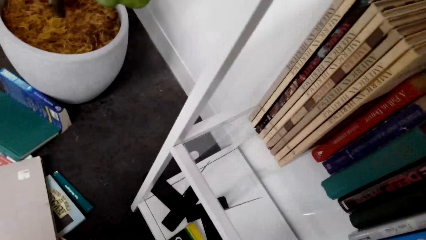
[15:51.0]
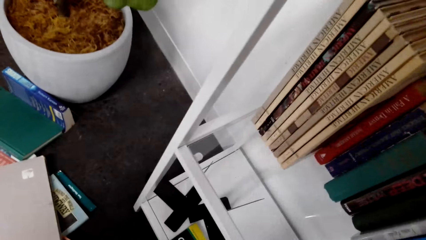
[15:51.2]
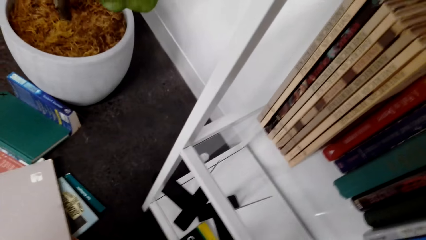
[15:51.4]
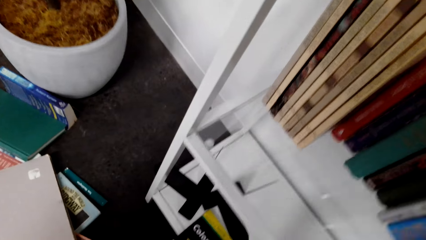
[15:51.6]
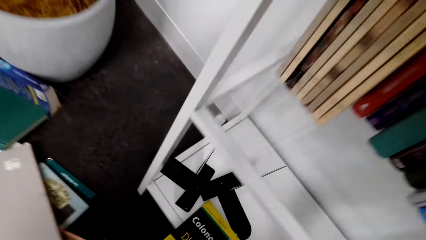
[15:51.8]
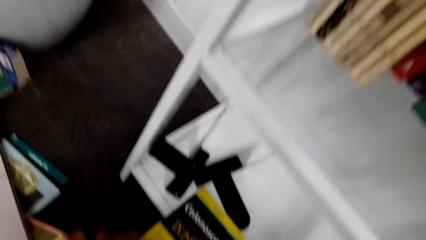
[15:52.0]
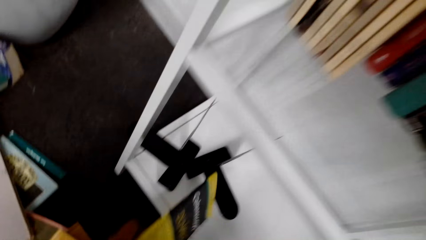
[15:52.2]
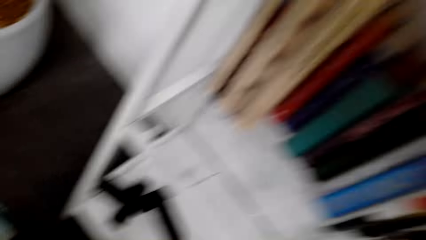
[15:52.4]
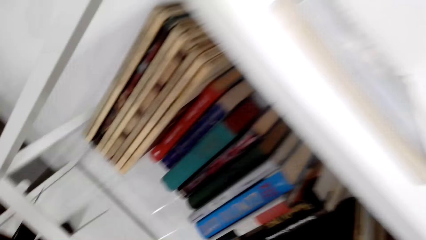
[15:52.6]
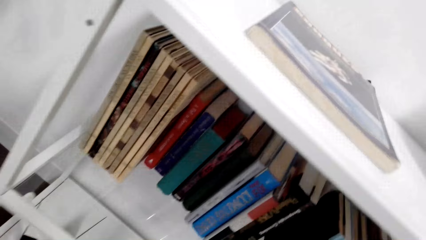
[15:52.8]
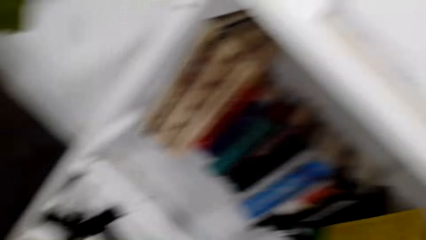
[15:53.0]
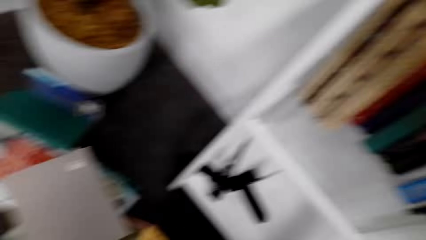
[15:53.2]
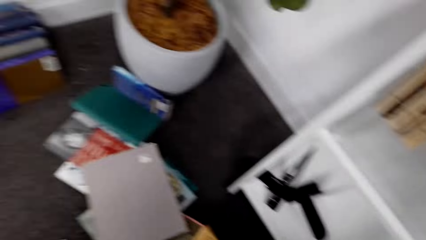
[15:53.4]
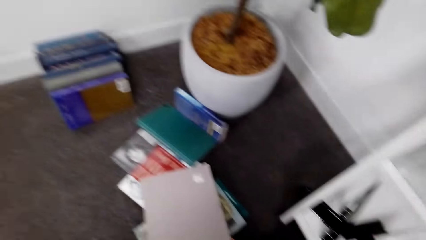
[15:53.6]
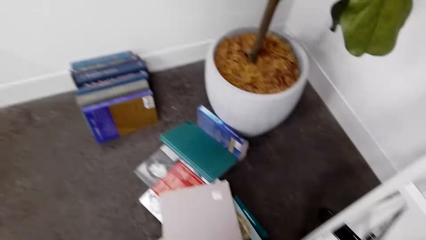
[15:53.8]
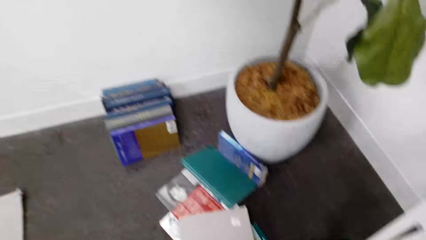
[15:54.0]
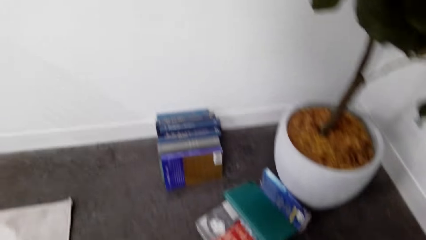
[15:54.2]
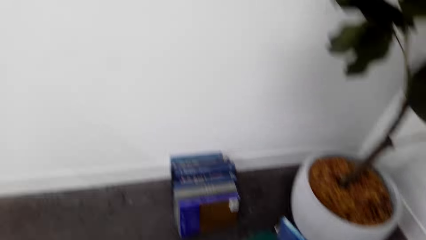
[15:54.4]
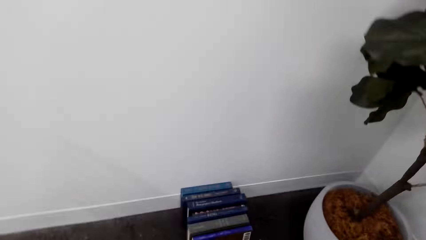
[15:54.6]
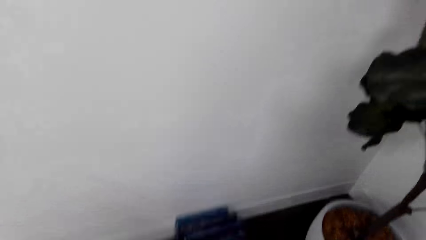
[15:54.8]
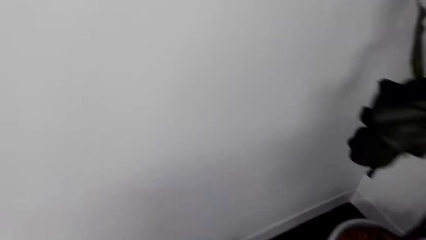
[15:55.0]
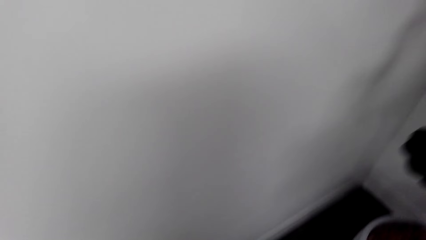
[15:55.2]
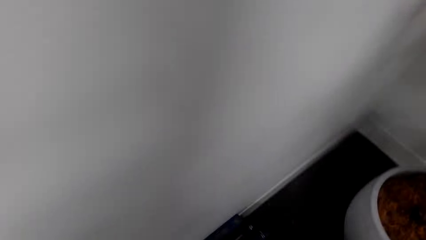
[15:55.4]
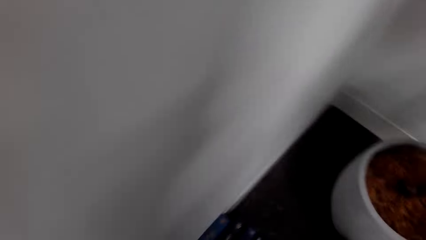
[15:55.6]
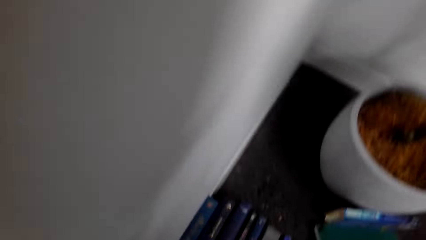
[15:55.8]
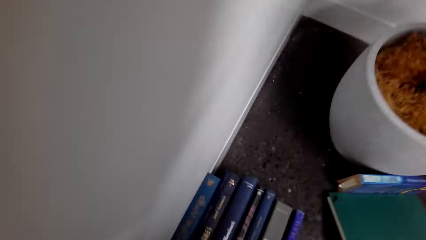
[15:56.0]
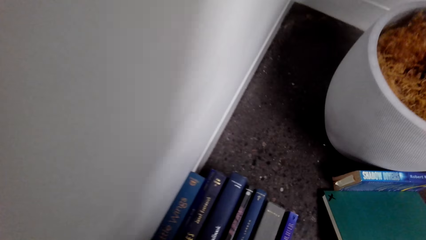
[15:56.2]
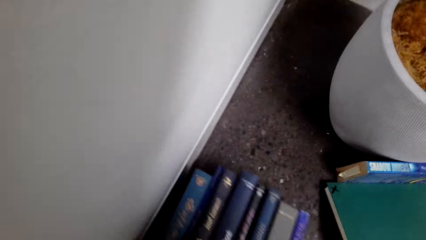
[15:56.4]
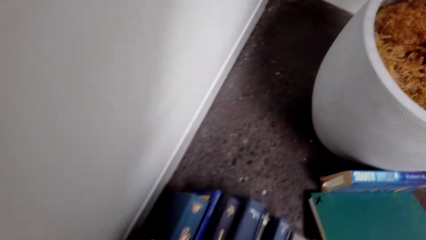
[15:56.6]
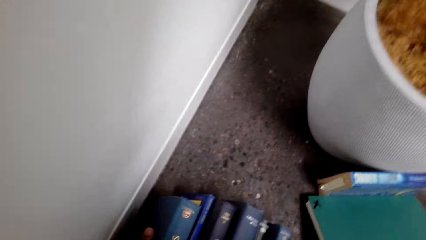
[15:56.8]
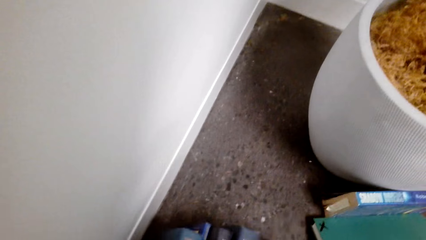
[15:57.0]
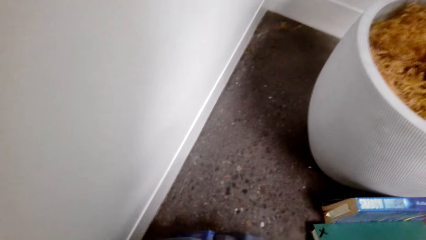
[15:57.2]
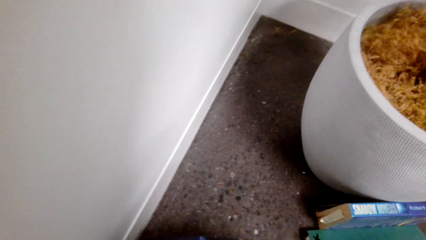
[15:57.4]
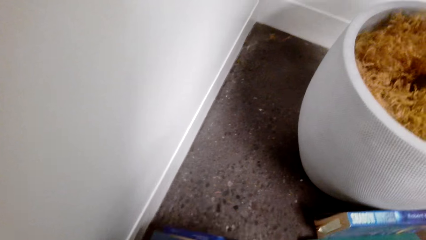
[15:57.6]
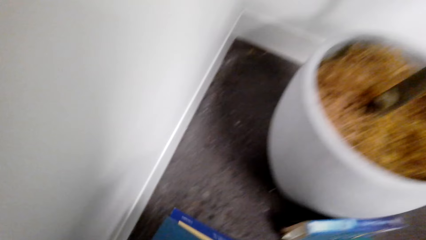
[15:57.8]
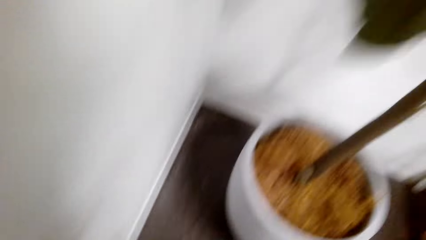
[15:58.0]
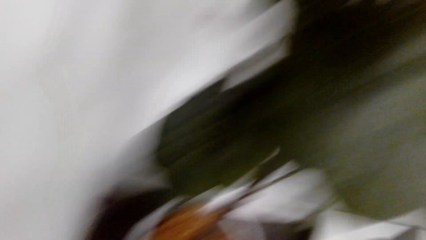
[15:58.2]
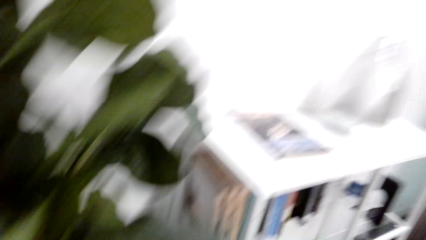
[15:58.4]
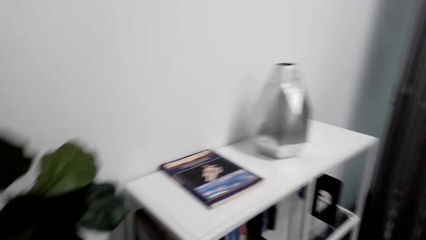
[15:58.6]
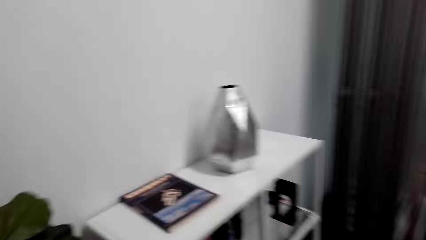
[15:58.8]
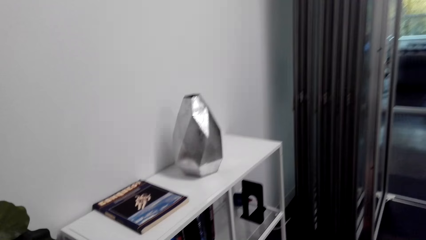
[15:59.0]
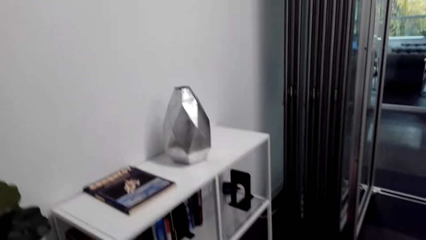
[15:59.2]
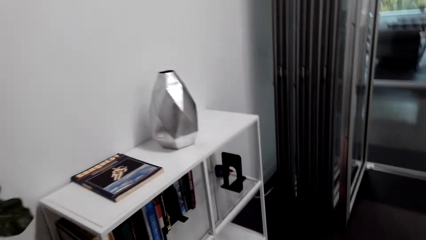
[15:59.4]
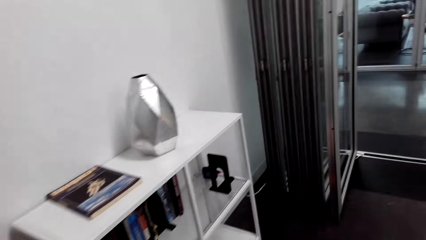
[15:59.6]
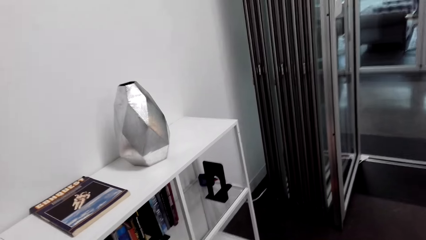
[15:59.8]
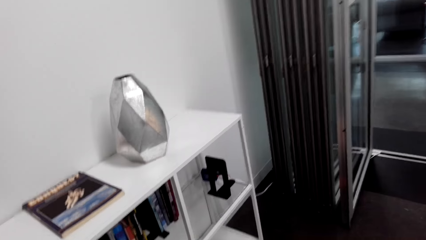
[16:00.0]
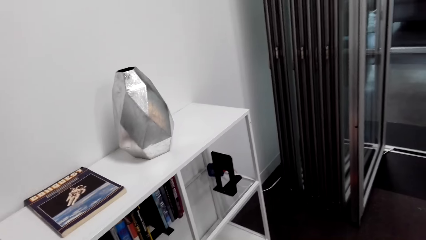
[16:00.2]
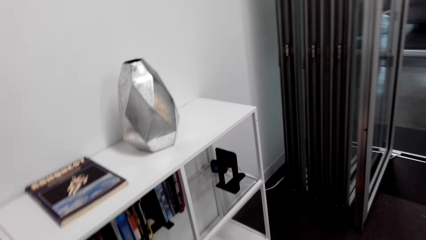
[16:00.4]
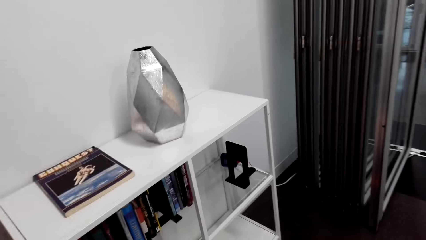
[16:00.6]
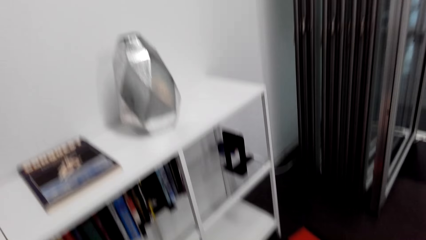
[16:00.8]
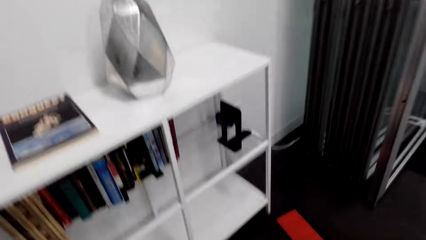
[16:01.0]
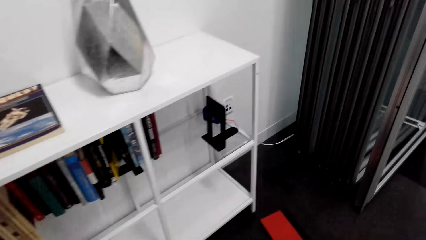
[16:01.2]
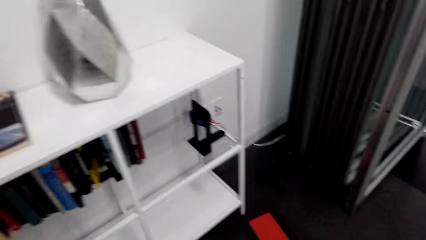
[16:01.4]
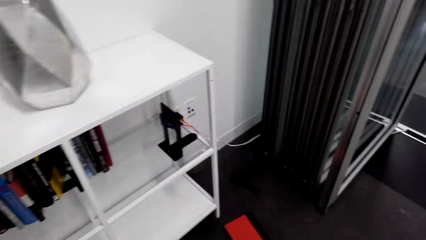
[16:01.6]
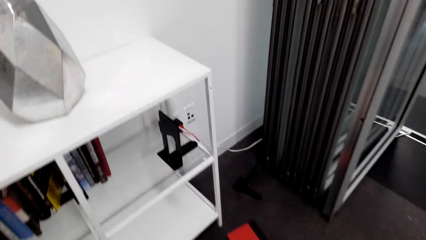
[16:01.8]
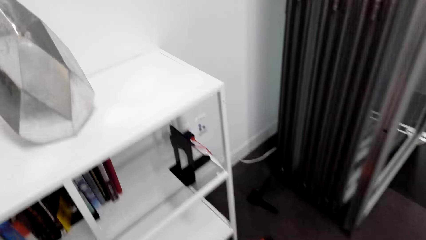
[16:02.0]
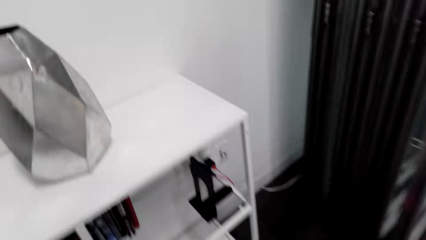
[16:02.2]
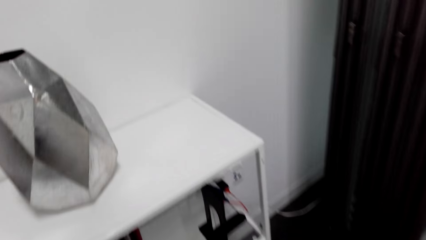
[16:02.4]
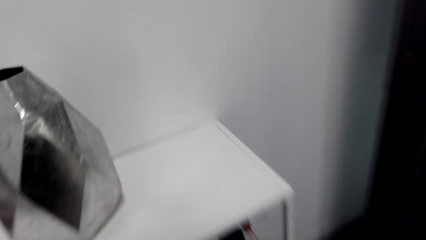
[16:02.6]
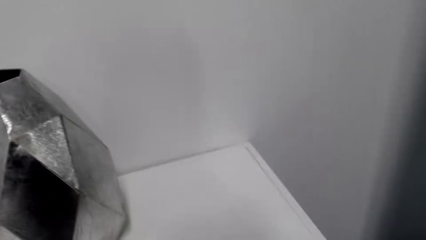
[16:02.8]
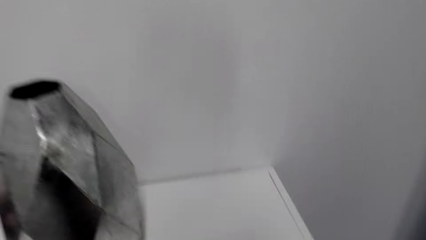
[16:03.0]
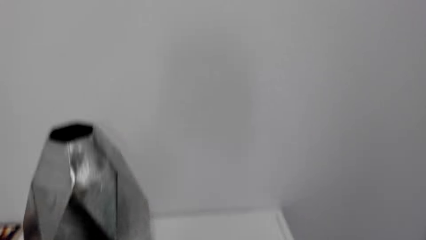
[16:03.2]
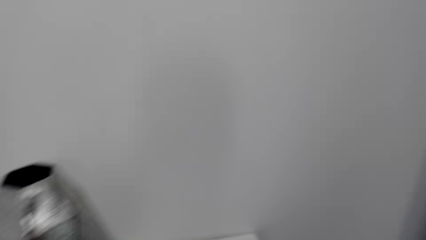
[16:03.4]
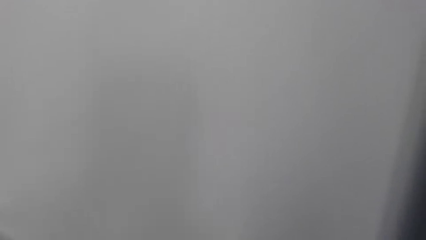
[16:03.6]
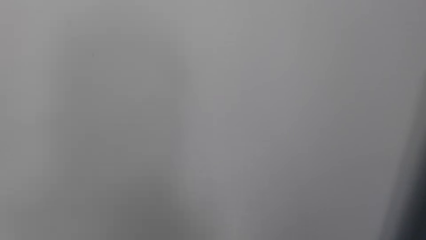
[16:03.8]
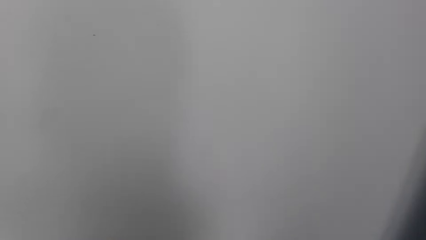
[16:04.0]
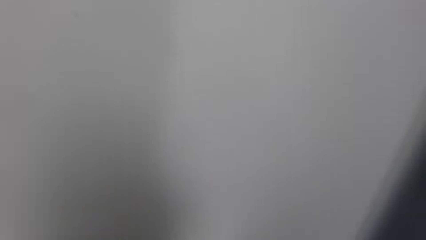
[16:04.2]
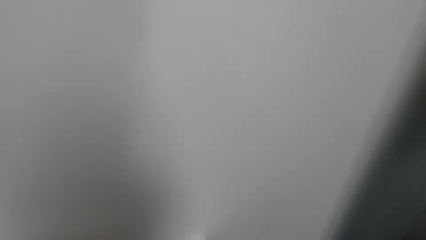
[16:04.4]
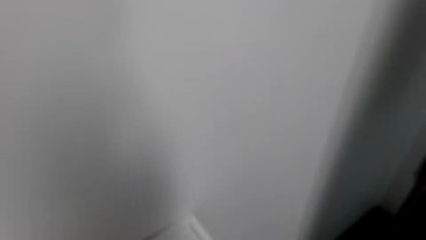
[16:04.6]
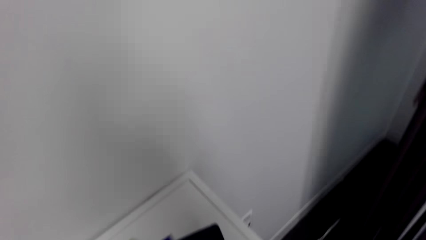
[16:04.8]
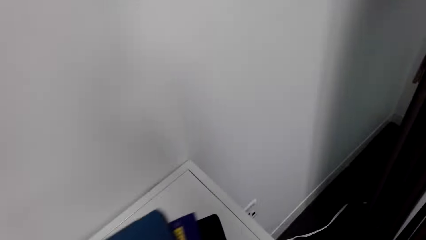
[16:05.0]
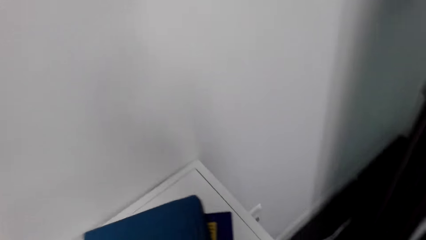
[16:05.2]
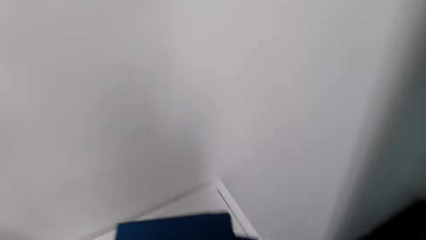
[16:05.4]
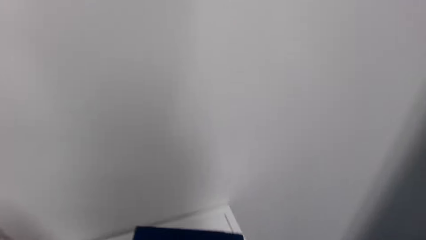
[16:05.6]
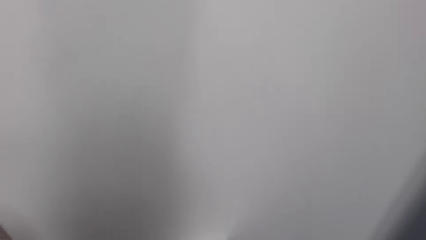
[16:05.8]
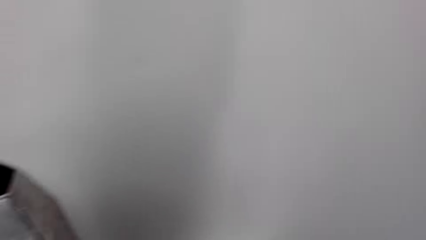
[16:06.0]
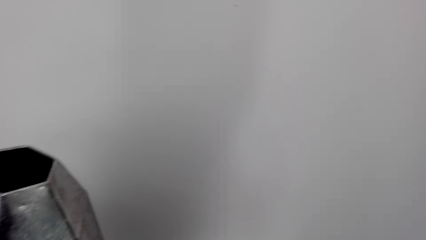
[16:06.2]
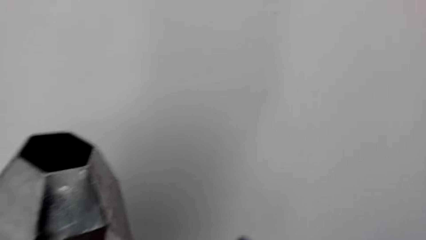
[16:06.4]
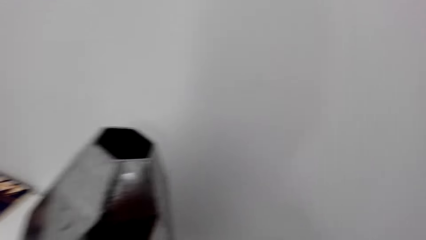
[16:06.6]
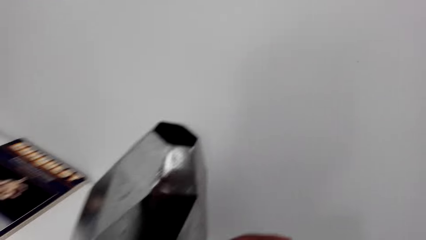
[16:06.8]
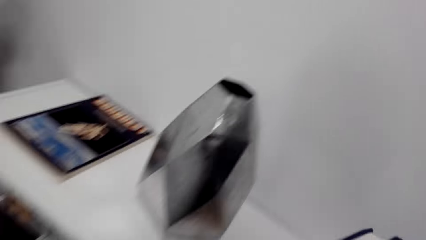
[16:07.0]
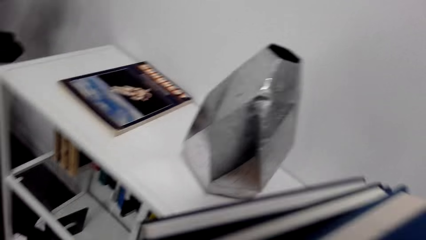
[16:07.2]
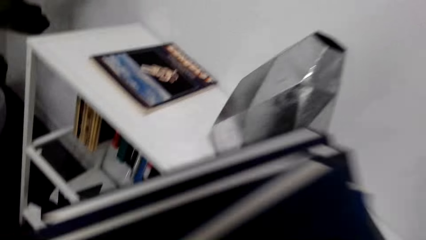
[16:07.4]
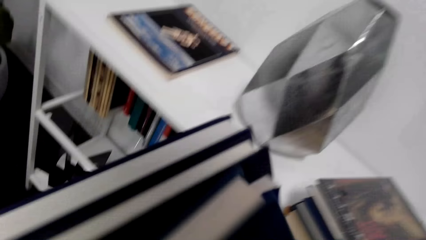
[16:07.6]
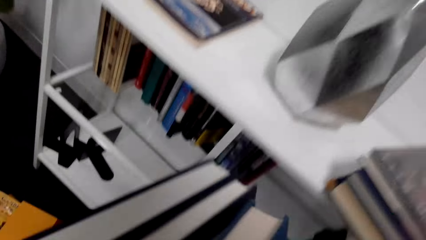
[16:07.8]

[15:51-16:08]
The camera wearer picks up a book. They look around. They pick up a book. They move next to the shelf. They drop the books.
